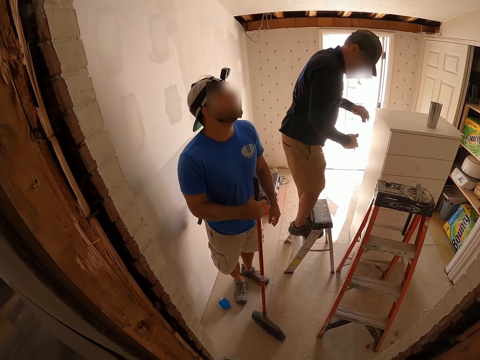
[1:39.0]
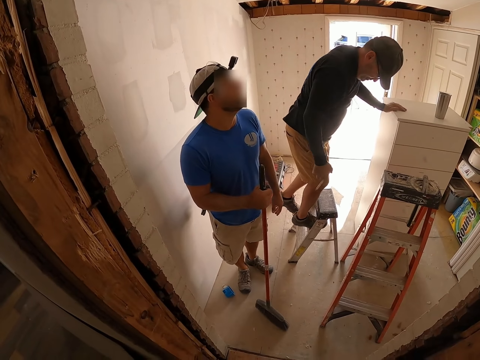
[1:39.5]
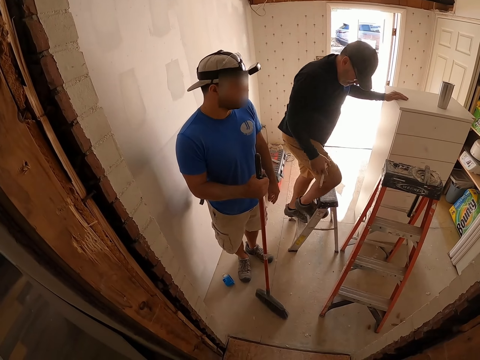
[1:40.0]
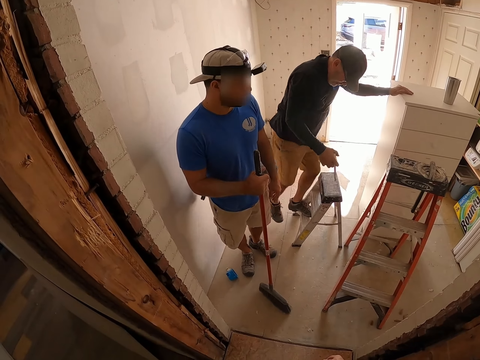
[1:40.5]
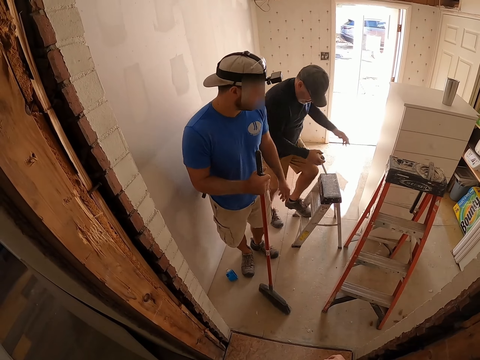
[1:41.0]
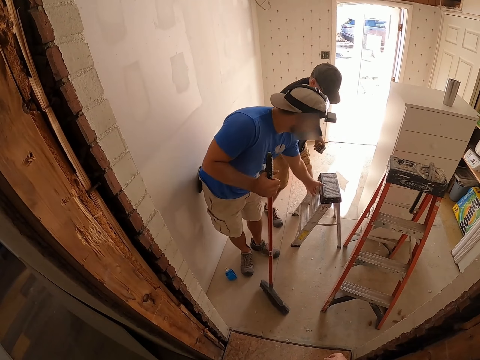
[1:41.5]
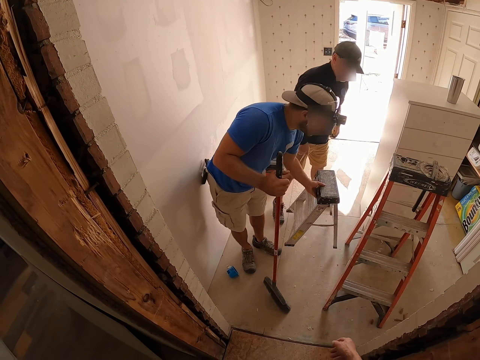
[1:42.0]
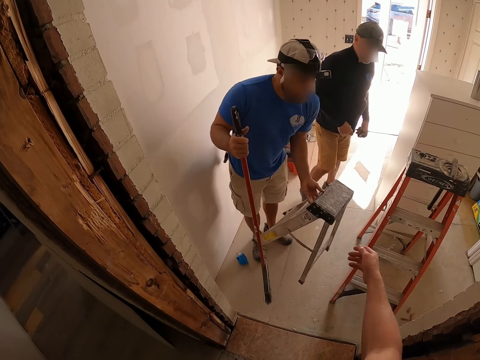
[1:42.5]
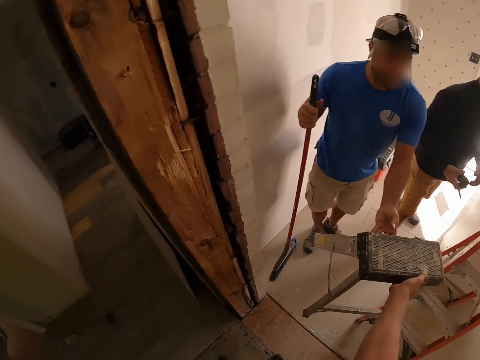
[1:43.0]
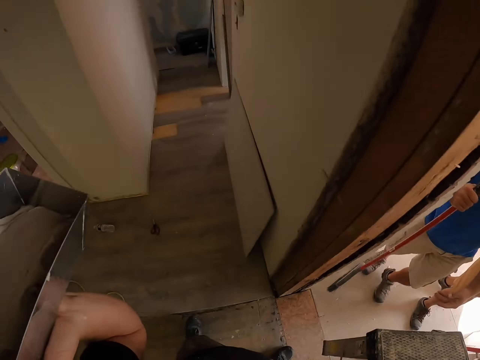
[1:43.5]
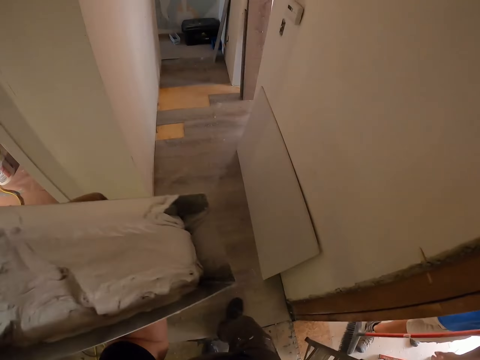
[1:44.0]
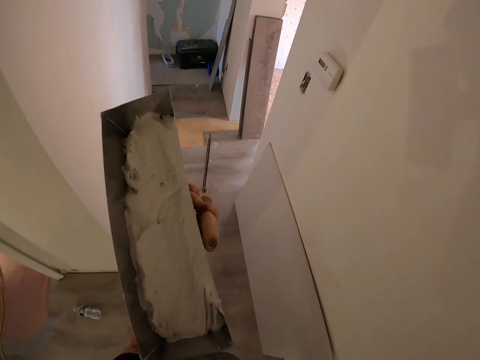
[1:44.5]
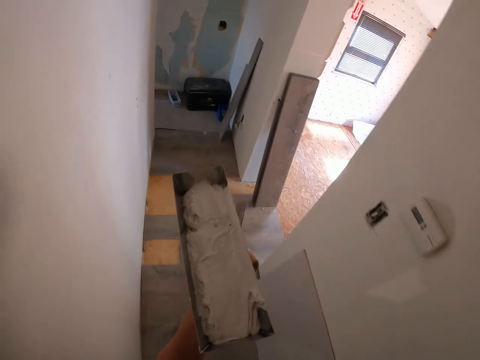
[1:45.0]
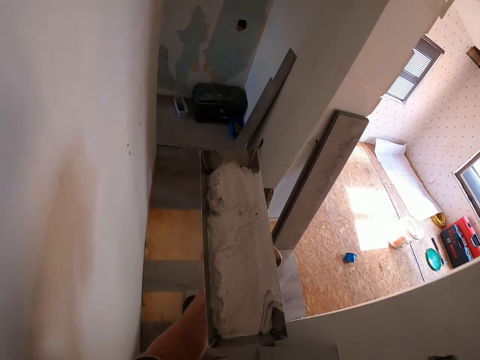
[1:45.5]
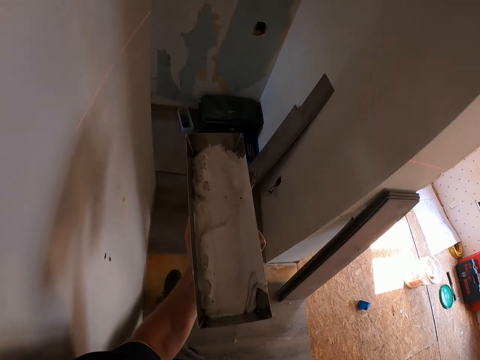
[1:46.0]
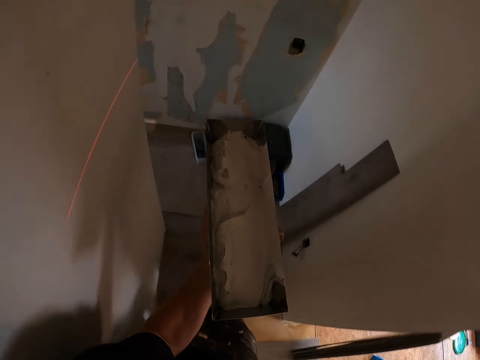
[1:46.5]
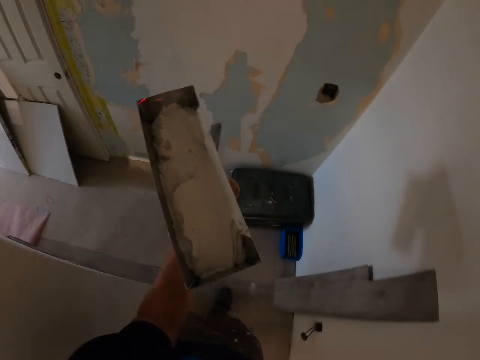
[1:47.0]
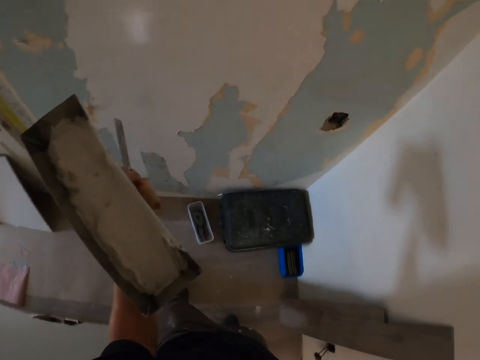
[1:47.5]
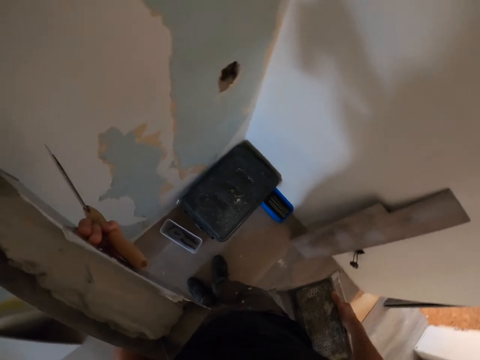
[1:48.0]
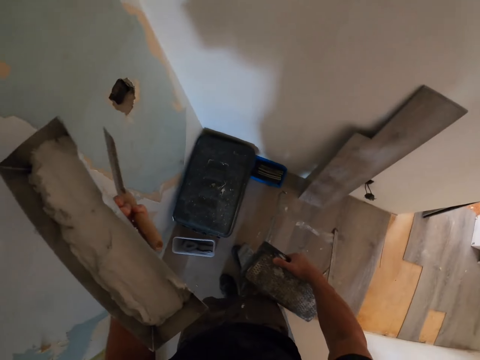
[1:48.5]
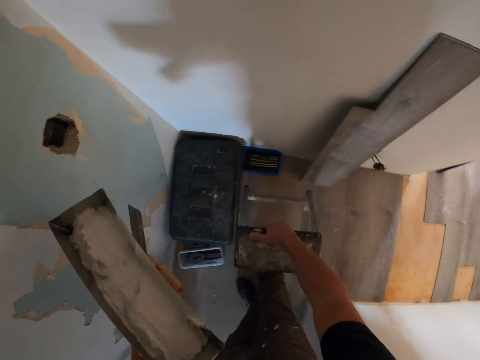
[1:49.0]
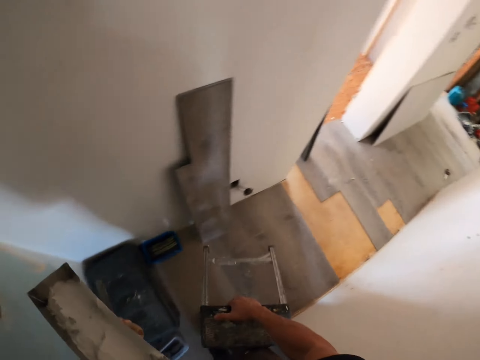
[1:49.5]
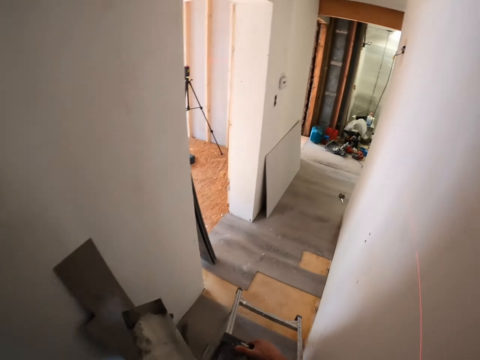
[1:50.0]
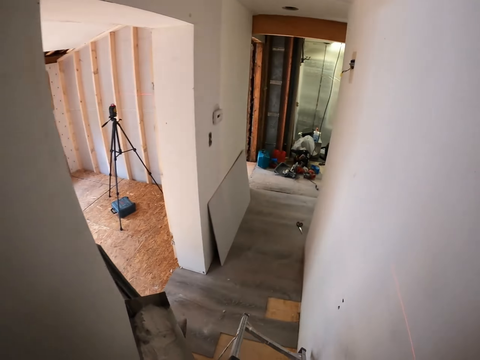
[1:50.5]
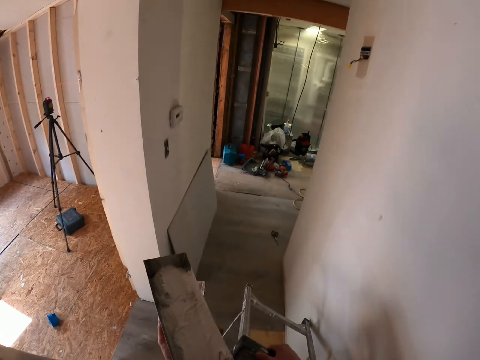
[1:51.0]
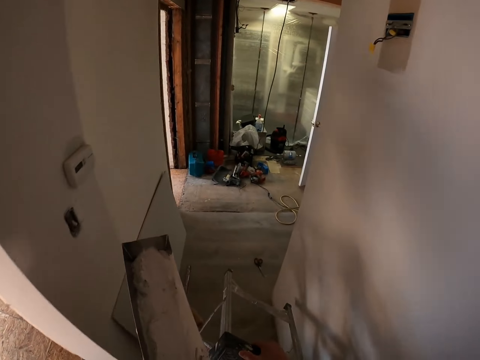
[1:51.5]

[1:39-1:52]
A person steps down from the ladder stool. Another person picks up the ladder stool. The other person hands over the ladder stool to the camera wearer. The camera wearer walks around the house. They move with the ladder stool.

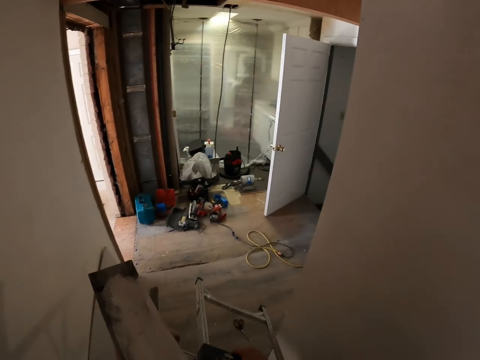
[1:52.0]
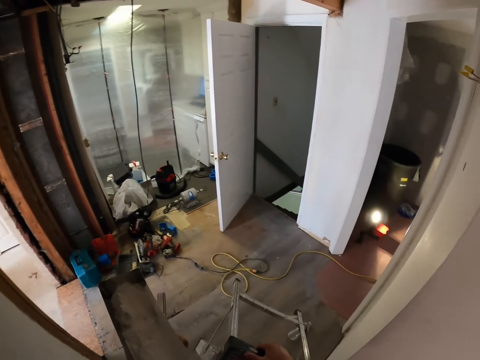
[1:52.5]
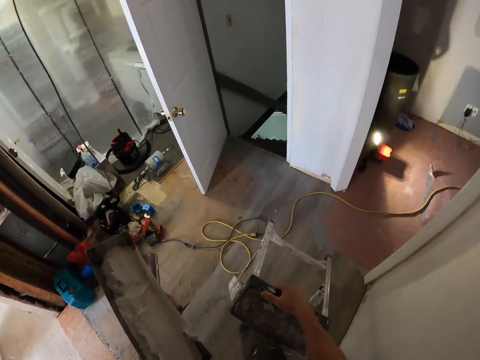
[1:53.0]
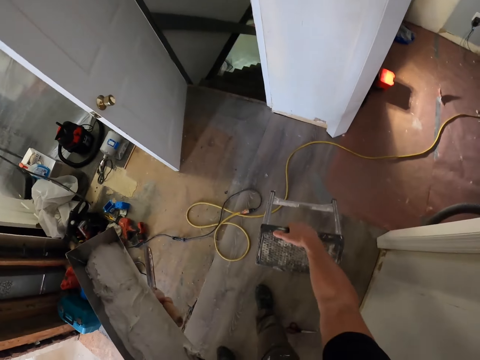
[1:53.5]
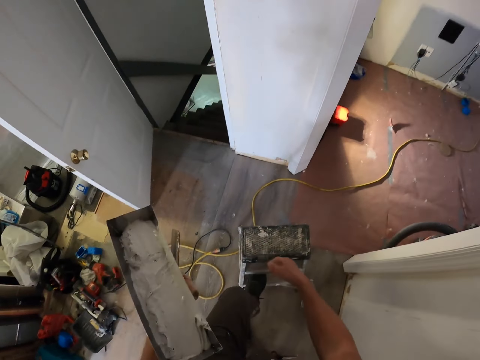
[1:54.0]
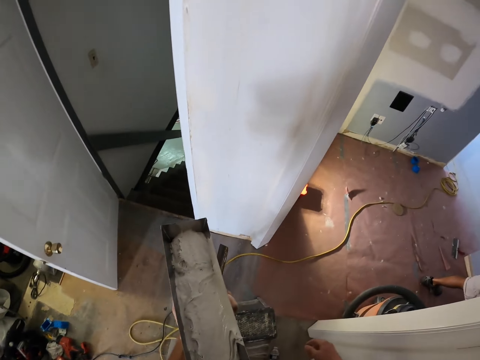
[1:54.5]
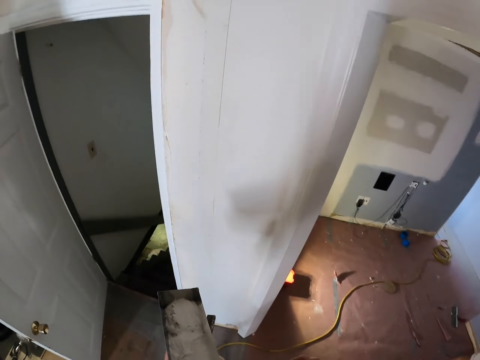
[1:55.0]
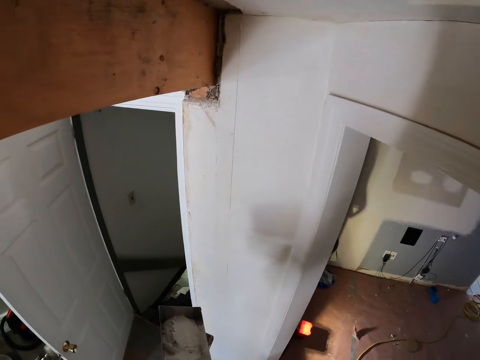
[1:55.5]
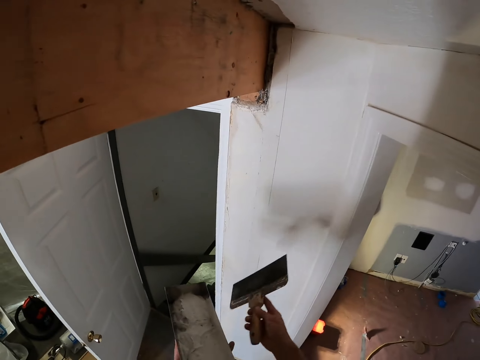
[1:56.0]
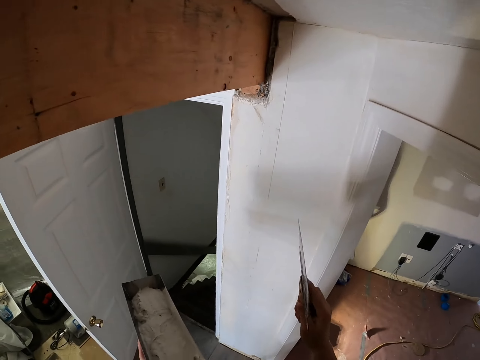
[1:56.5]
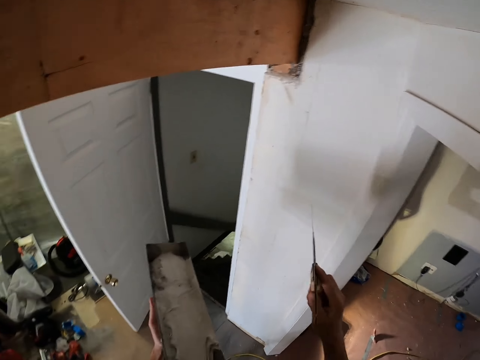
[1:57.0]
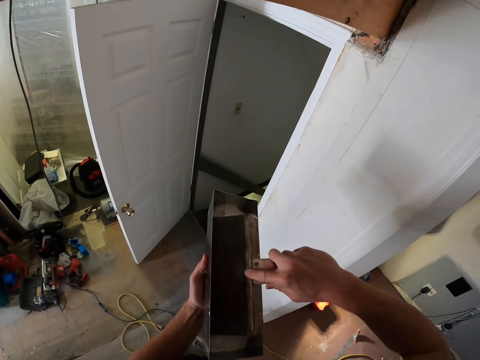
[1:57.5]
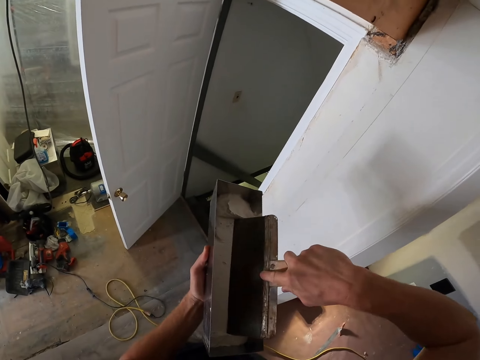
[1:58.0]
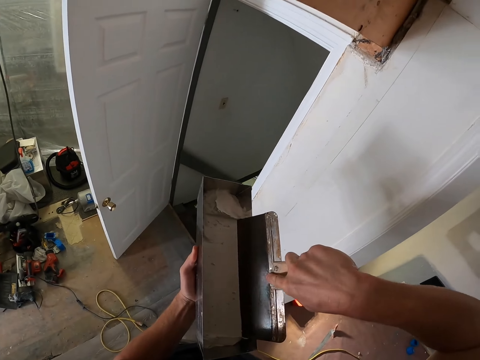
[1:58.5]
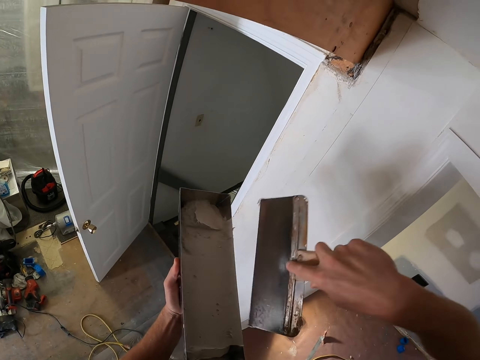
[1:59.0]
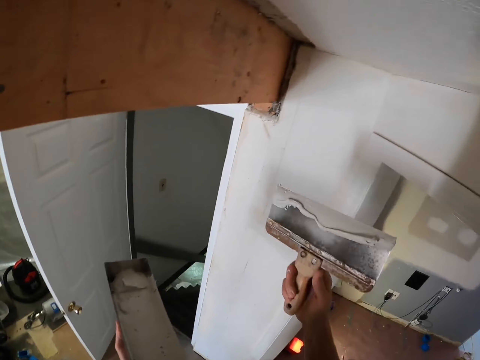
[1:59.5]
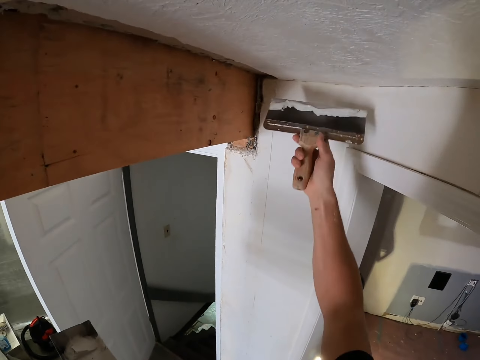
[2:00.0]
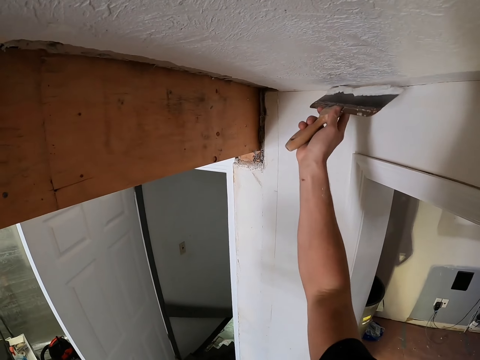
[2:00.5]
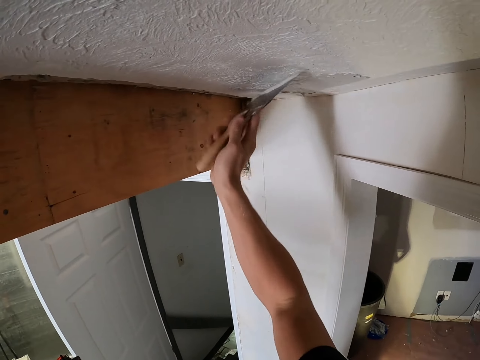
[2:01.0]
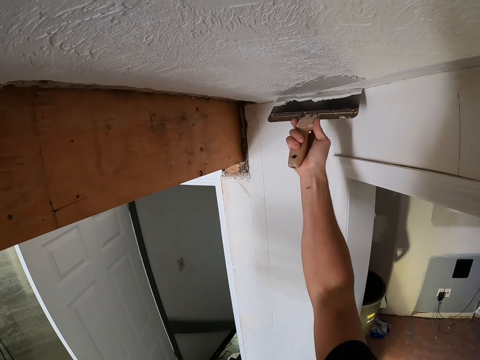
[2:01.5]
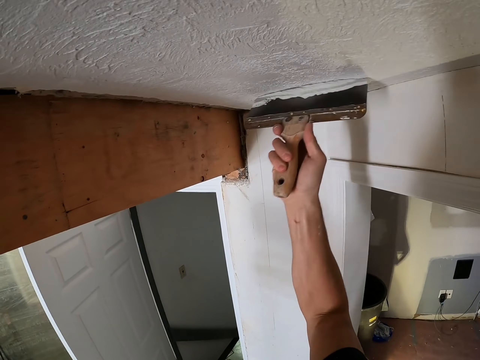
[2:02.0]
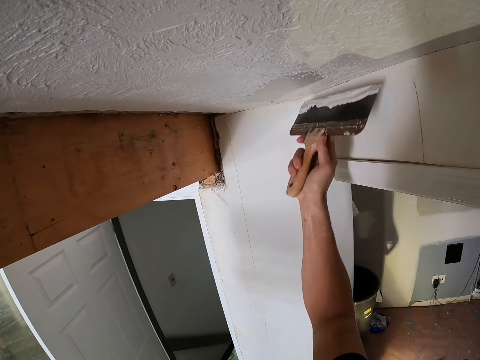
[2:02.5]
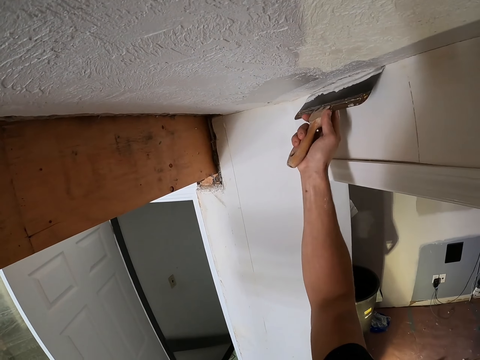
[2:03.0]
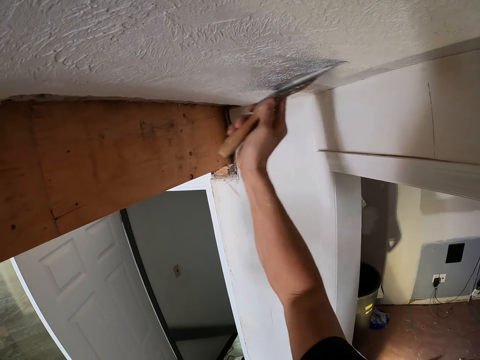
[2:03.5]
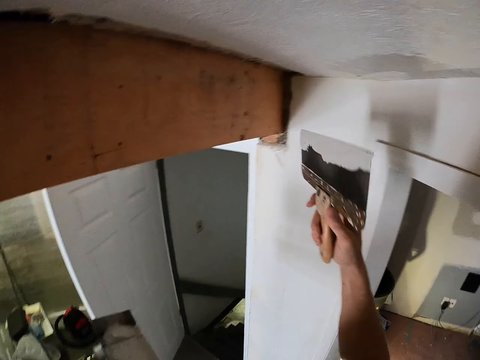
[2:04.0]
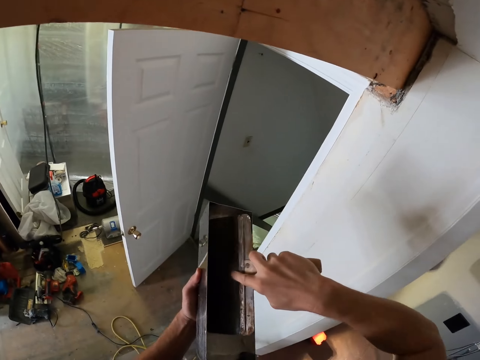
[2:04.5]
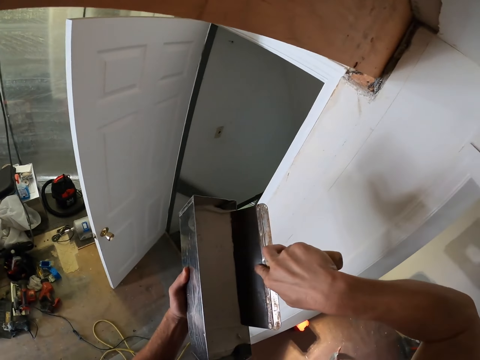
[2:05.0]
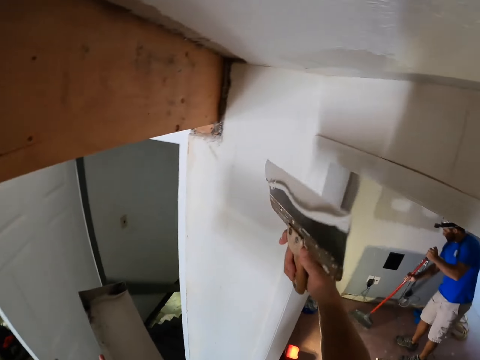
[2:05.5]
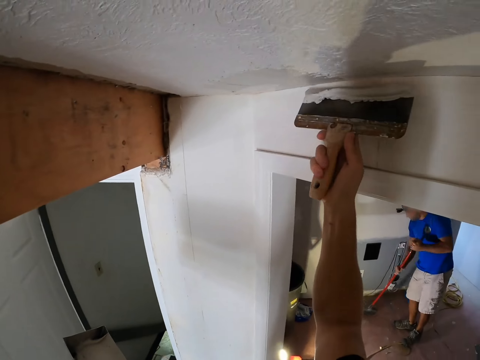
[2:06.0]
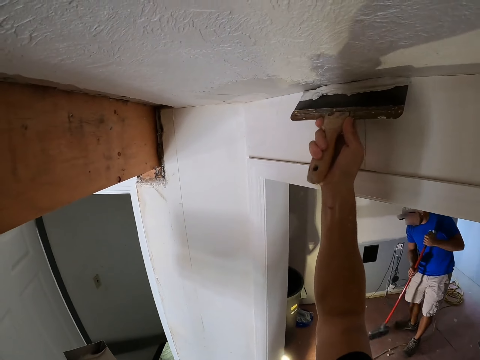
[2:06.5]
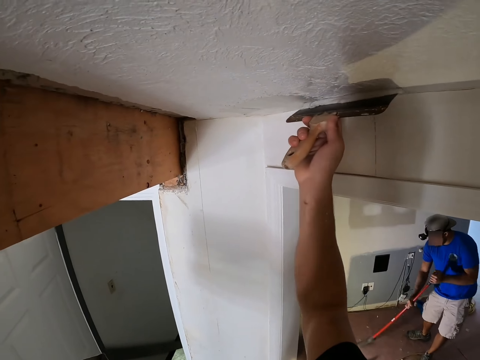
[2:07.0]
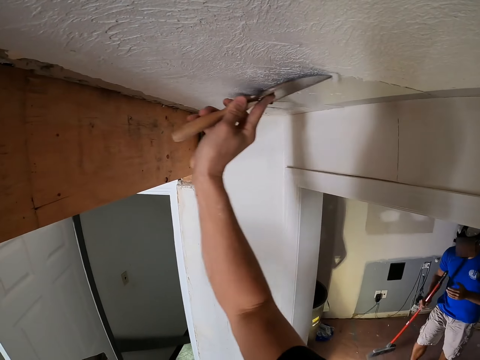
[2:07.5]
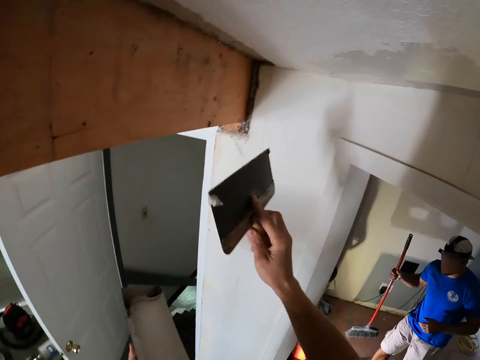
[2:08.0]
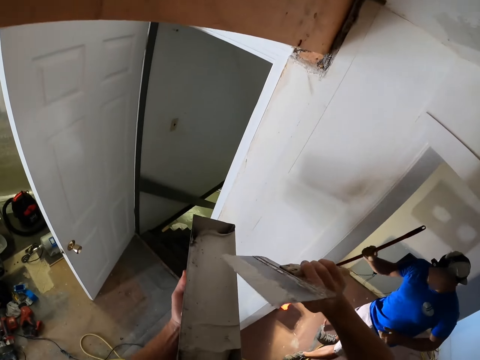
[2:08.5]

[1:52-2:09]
The camera wearer puts the ladder stool on the floor. They climb the ladder stool. They lift the spatula or trowel. They stare at the trowel. They scoop the paint using the spatula from the metal container. They smear the paint on the ceiling board. They scoop the paints with the trowel in the container. They paint the wall.
